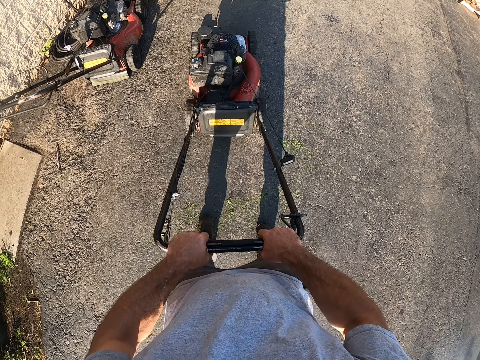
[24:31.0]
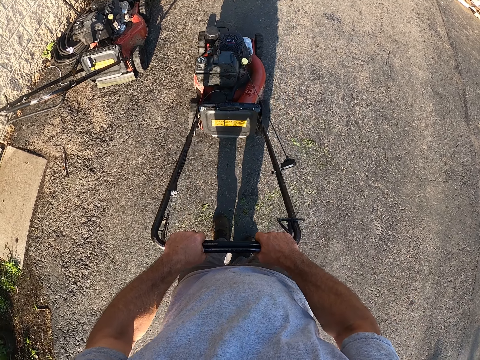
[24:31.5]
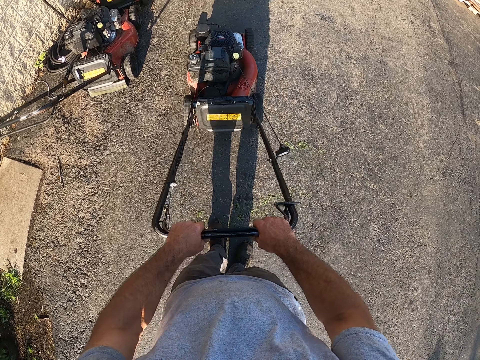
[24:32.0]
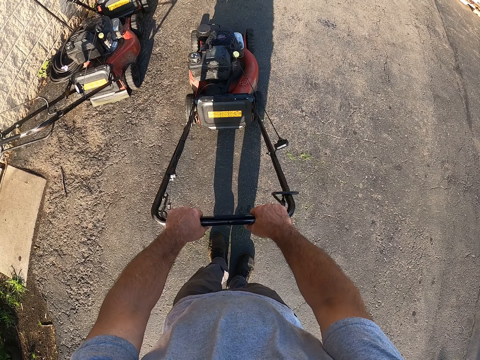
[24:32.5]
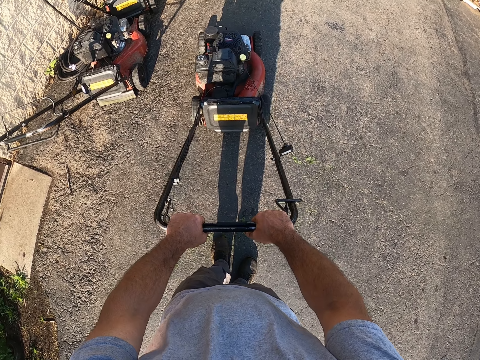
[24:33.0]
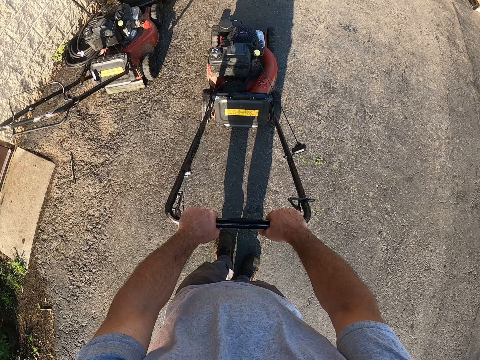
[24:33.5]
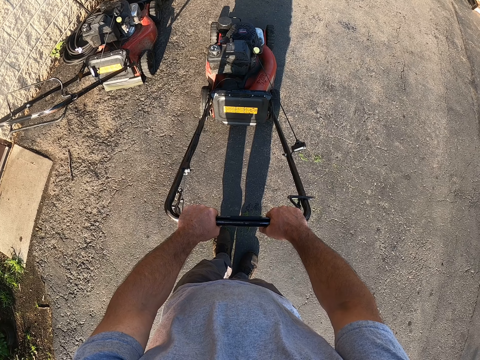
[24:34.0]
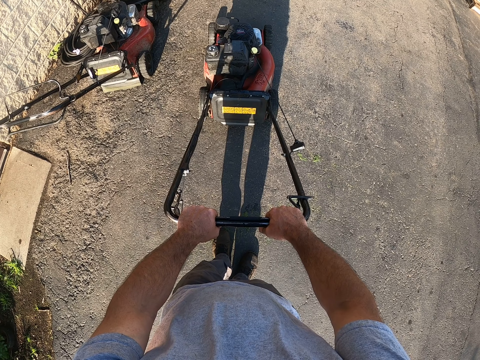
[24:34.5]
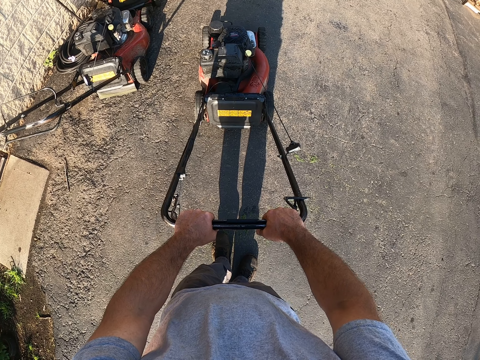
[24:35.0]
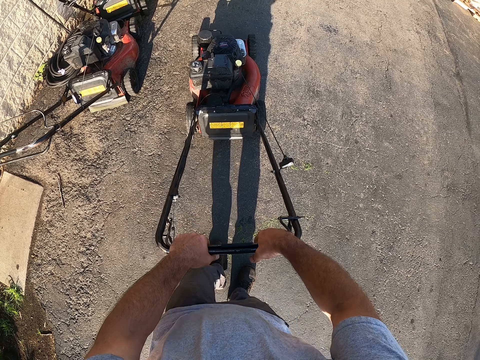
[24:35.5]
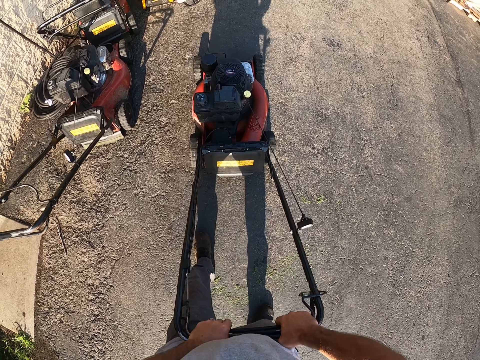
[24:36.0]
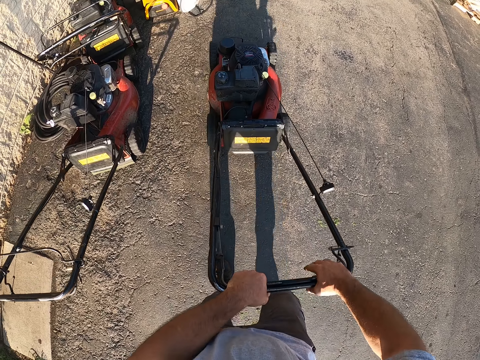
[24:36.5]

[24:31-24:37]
The camera wearer moves the machine into the workshop.

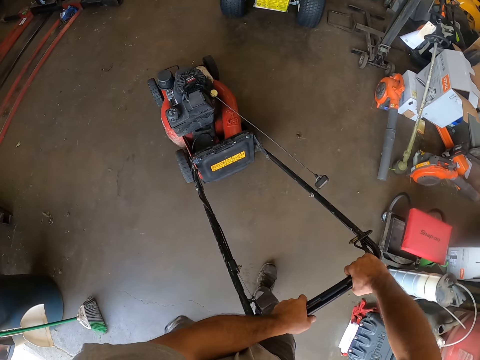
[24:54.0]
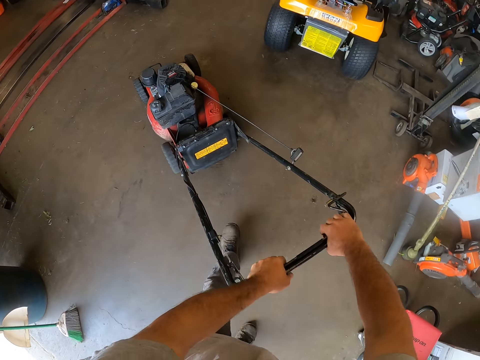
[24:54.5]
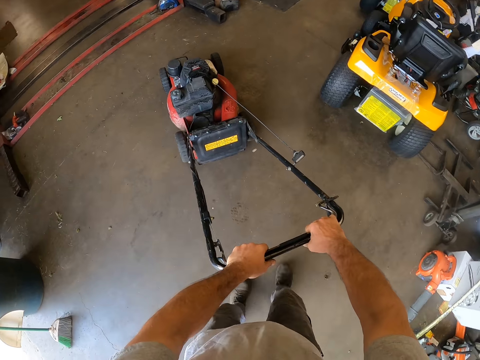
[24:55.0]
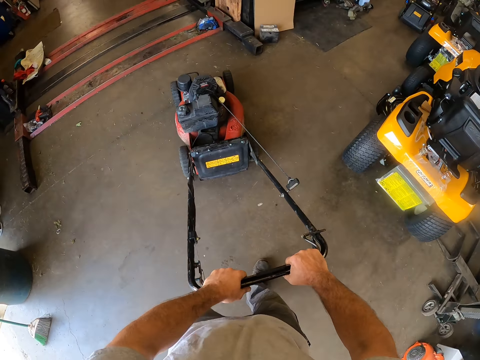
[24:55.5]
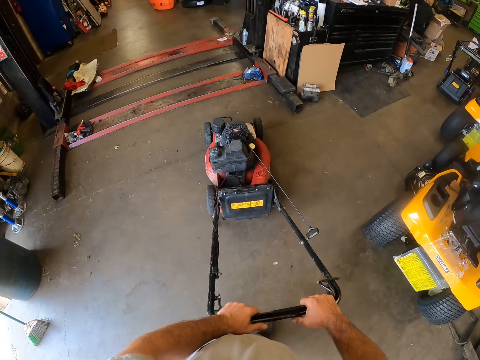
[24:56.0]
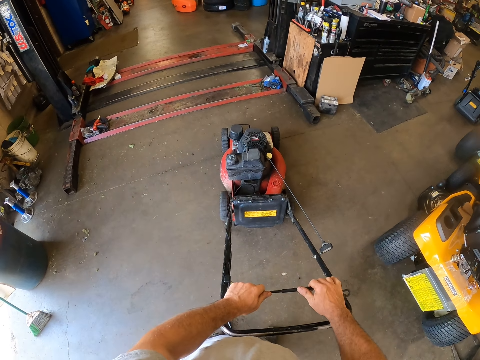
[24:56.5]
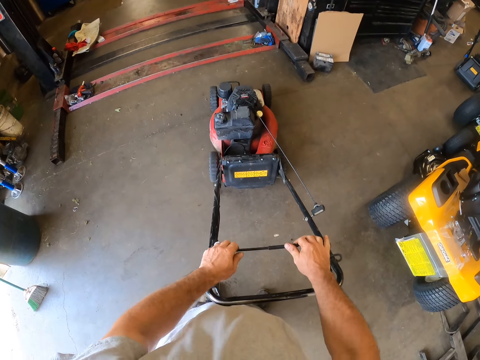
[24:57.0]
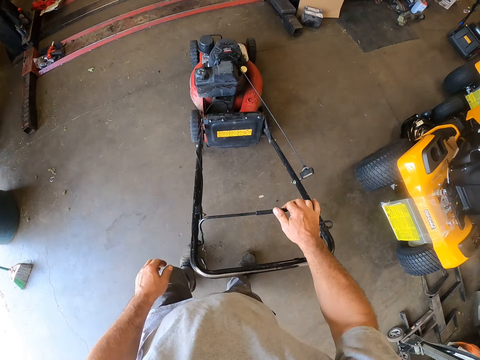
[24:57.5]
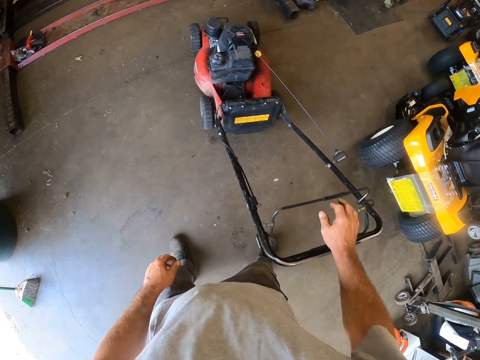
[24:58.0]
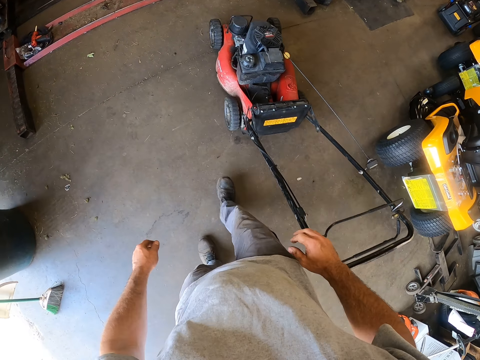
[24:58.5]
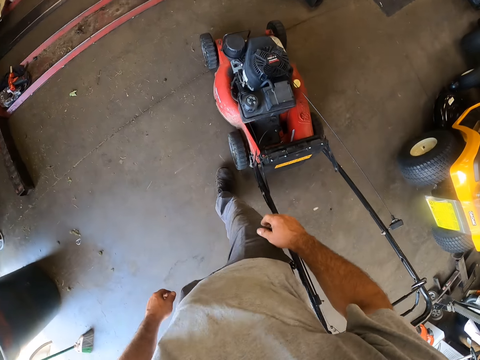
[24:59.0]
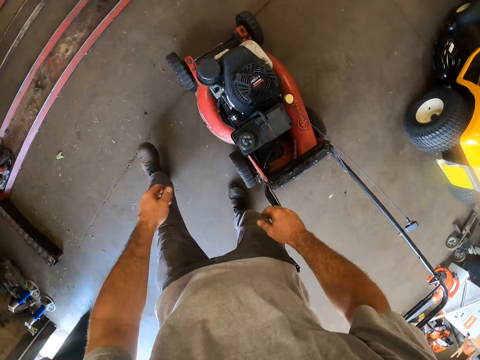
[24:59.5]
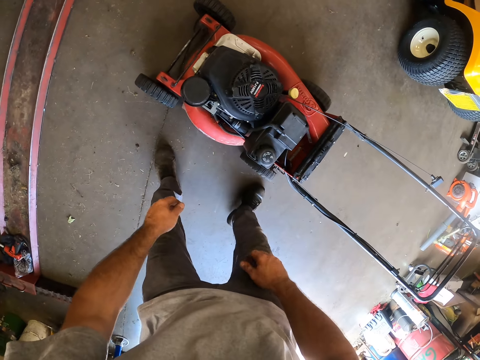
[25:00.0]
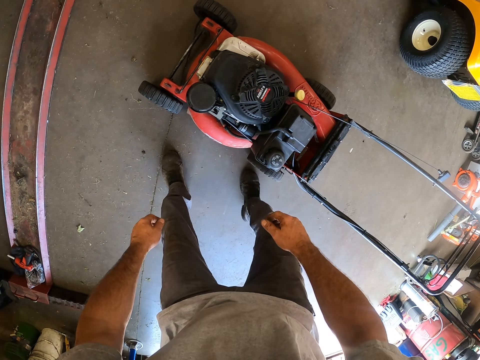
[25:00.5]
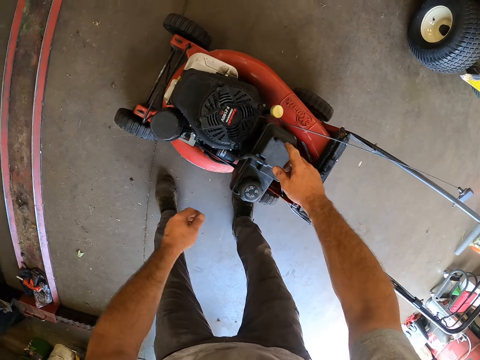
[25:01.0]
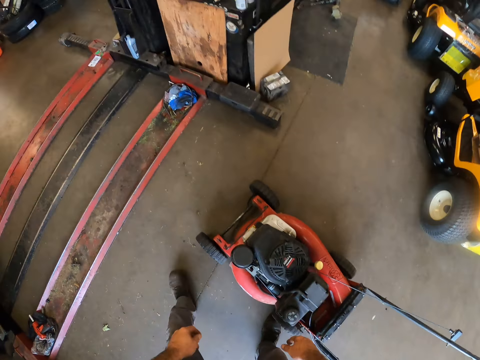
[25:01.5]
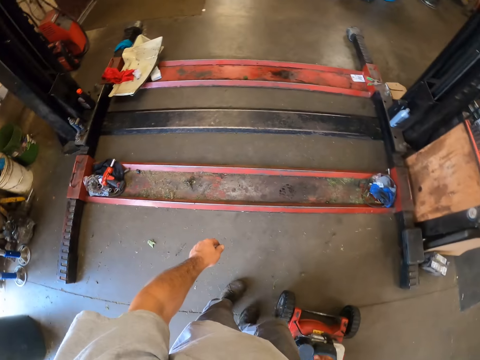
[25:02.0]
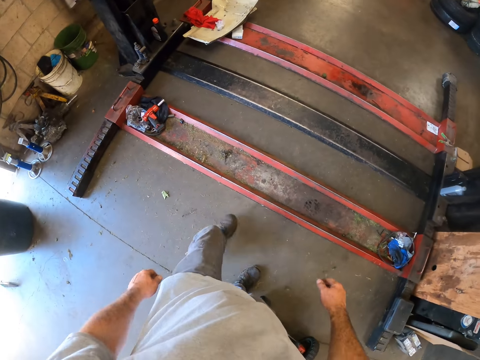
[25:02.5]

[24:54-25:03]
The camera wearer pushes the safety shut-off lever. They walk in the workshop. They inspect the lawn mower. They walk in the workshop.

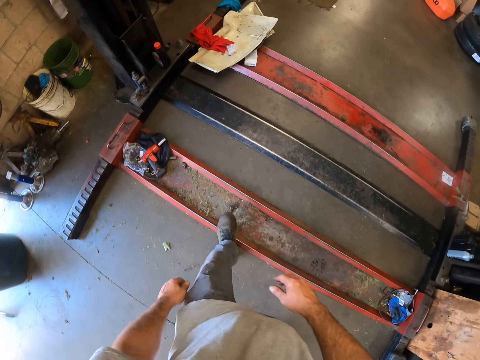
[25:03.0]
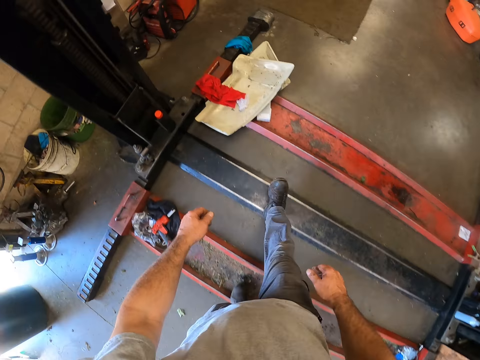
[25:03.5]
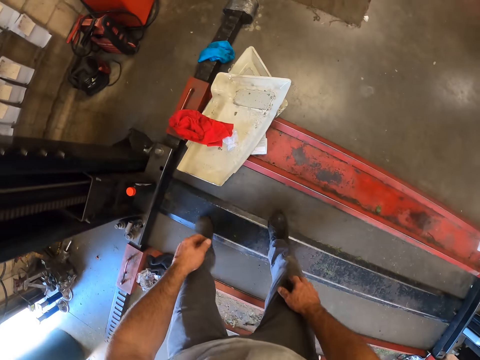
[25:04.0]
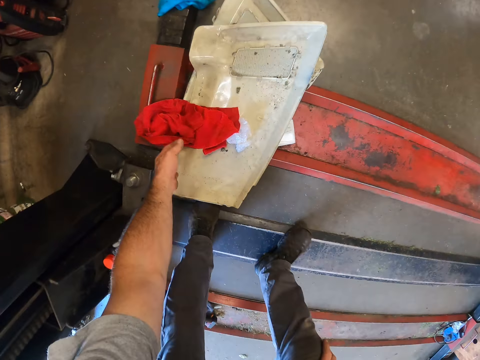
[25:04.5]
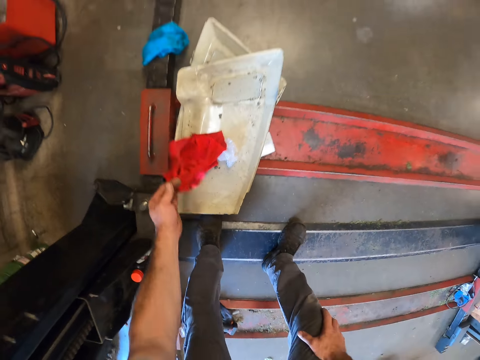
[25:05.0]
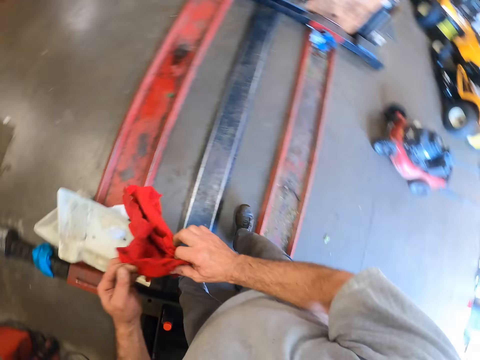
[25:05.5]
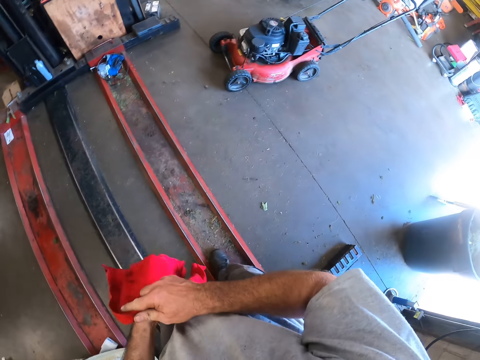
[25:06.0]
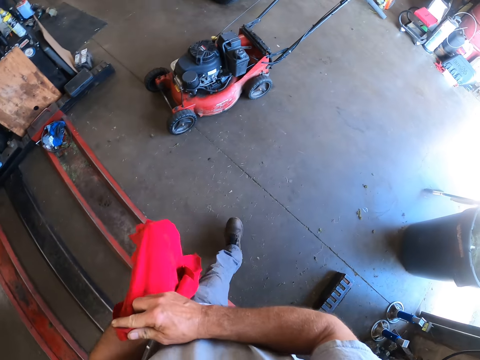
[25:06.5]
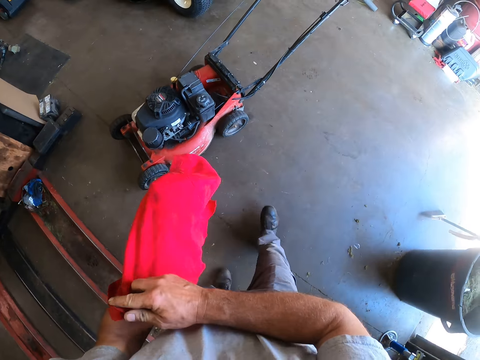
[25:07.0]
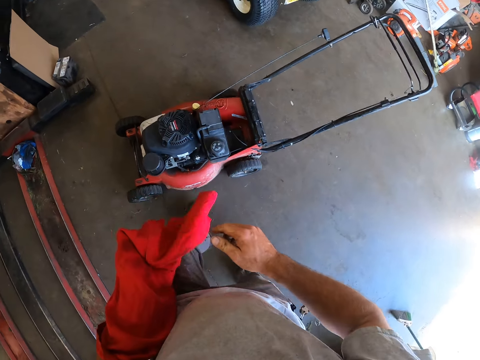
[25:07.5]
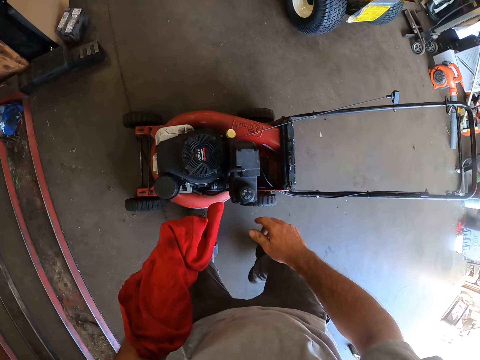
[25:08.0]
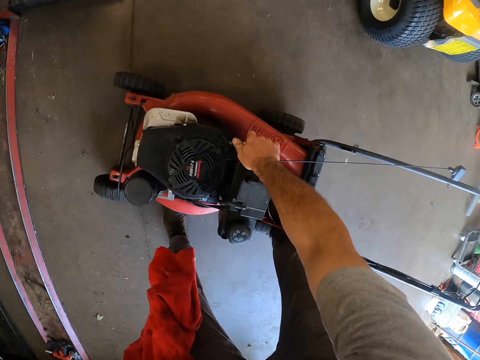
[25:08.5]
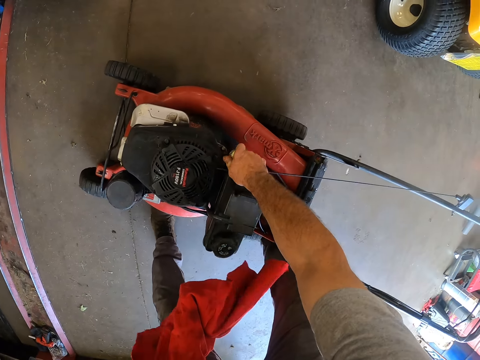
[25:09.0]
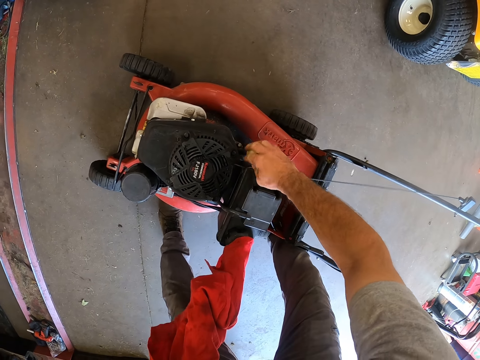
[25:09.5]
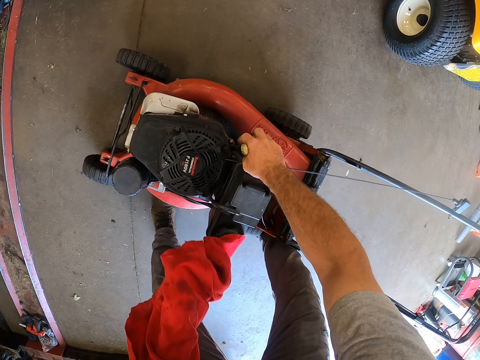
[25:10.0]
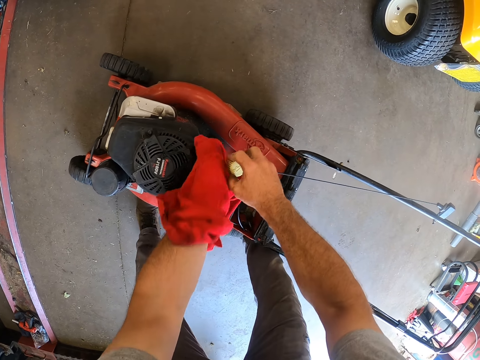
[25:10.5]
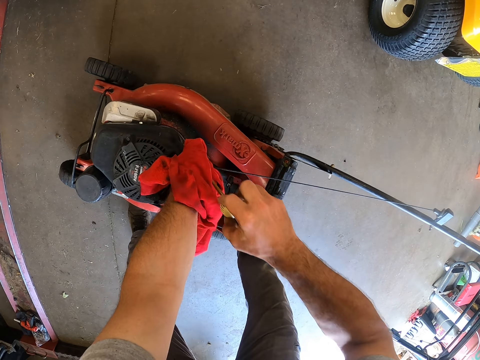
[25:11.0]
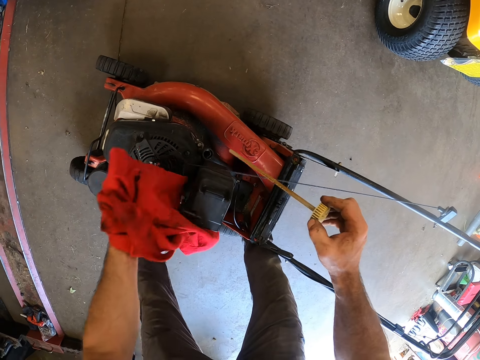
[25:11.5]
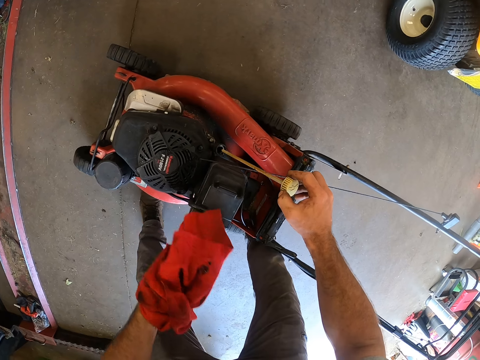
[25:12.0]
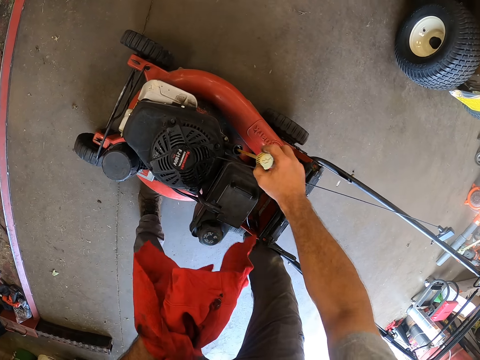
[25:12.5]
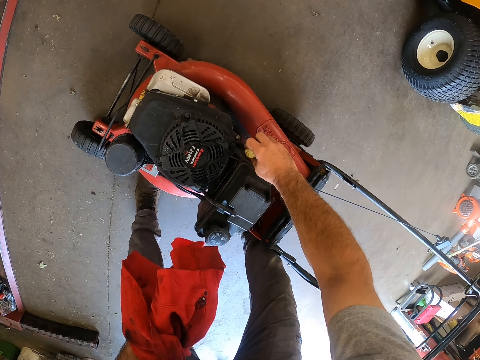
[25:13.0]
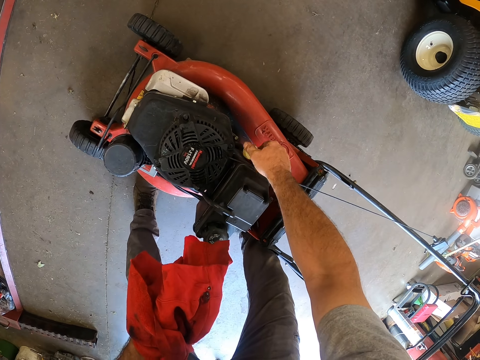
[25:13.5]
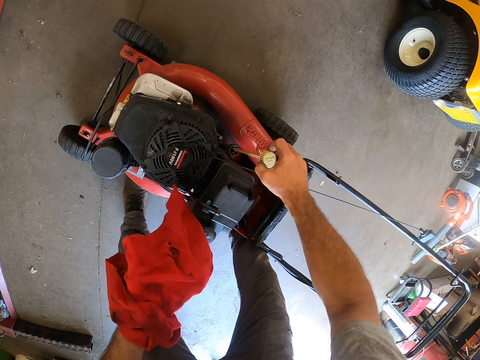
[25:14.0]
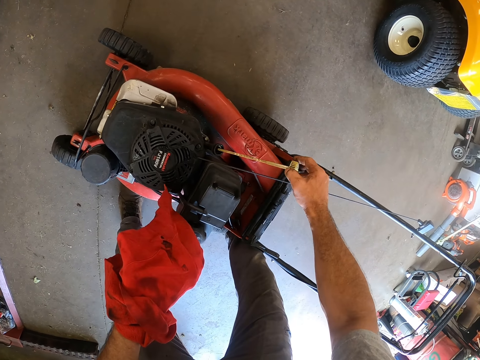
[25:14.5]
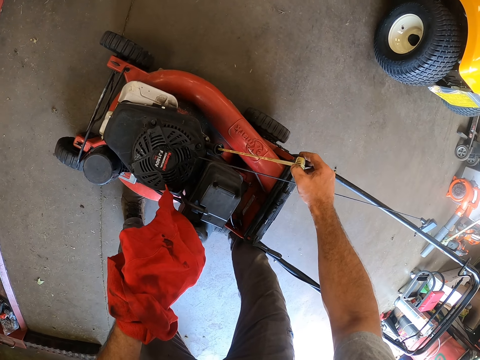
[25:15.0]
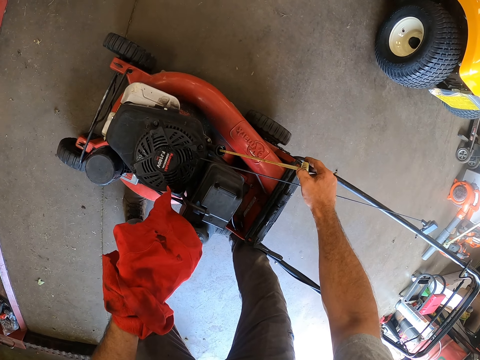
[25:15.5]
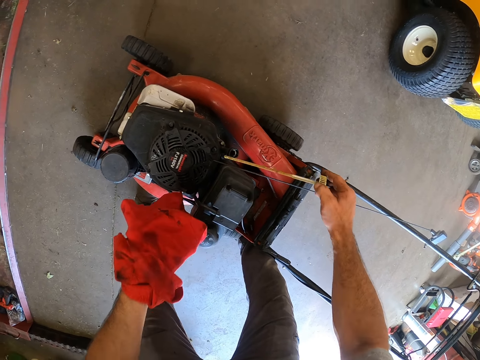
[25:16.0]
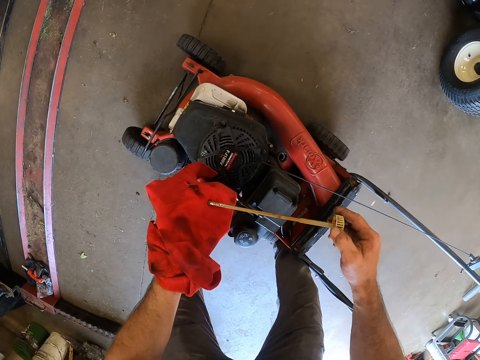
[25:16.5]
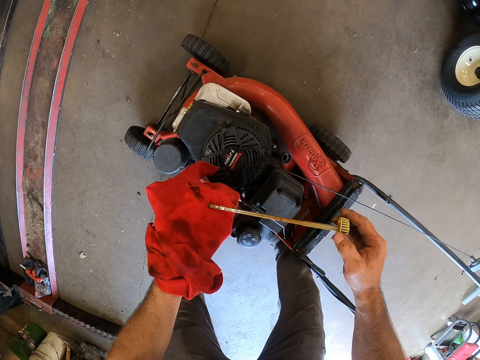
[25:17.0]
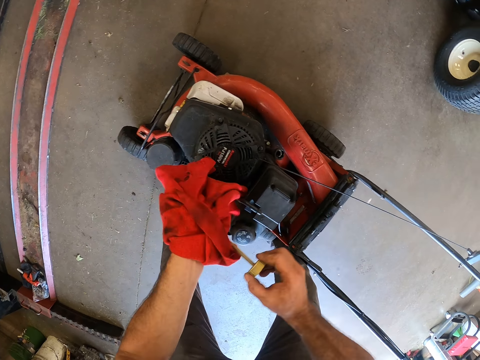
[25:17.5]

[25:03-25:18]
The camera wearer climbs on the lift stand. They pick up a cloth or rag from the lift stand. They hold the rag with both hands. They walk to the machine with the cloth. They remove one hand from the rag. They open the engine oil cap of the machine. They clean the dipstick of the engine oil with the cloth. They dip the dipstick into the engine oil tank of the machine. They check the engine oil level in the tank. They clean the dipstick with the cloth.
